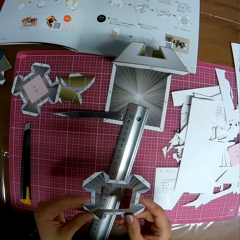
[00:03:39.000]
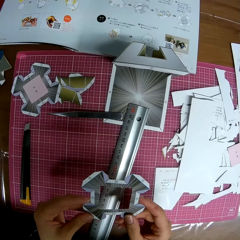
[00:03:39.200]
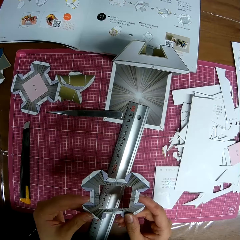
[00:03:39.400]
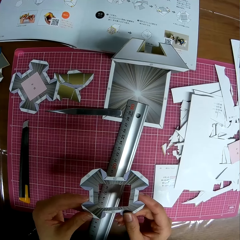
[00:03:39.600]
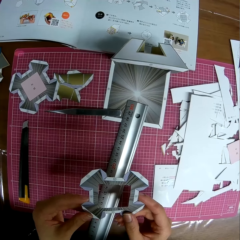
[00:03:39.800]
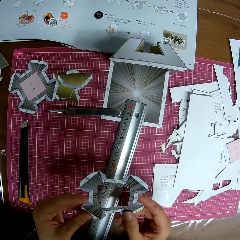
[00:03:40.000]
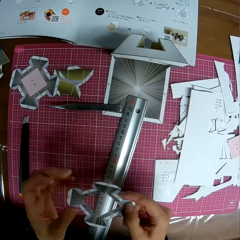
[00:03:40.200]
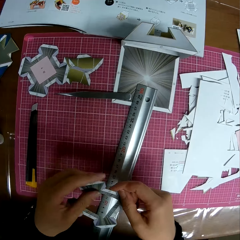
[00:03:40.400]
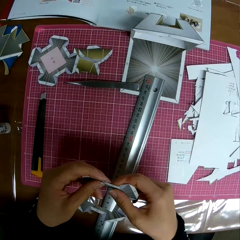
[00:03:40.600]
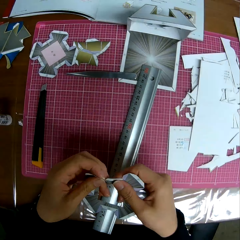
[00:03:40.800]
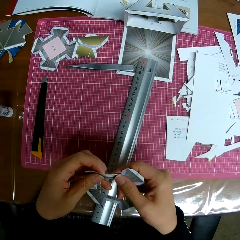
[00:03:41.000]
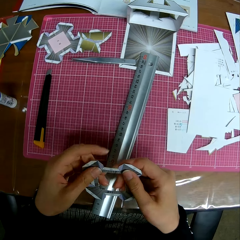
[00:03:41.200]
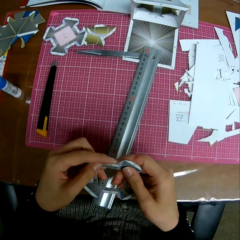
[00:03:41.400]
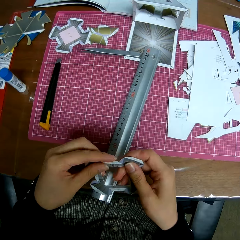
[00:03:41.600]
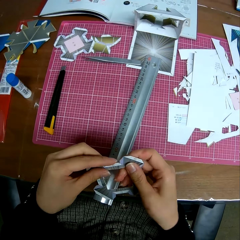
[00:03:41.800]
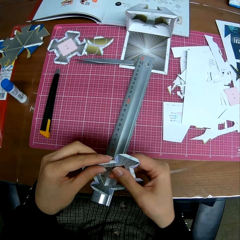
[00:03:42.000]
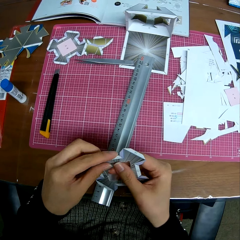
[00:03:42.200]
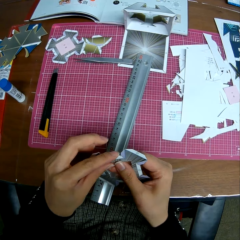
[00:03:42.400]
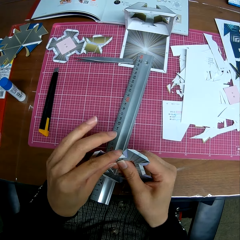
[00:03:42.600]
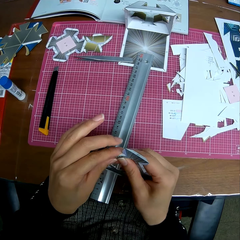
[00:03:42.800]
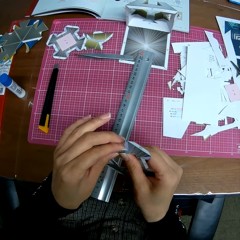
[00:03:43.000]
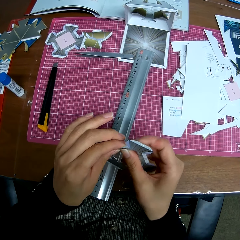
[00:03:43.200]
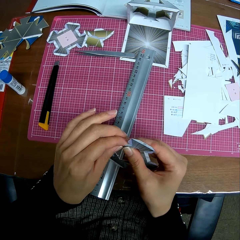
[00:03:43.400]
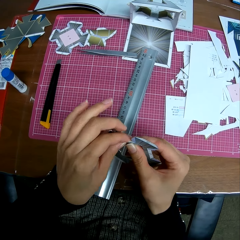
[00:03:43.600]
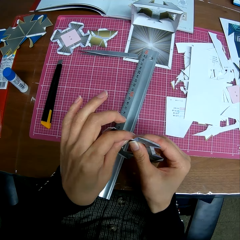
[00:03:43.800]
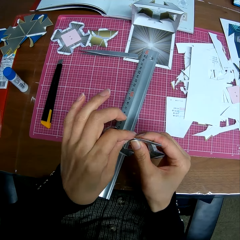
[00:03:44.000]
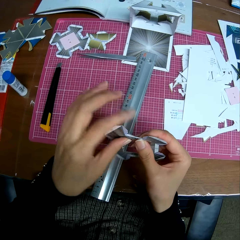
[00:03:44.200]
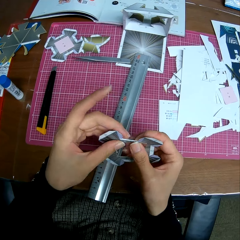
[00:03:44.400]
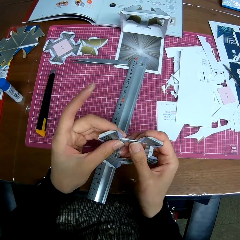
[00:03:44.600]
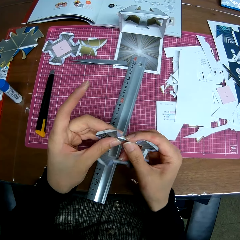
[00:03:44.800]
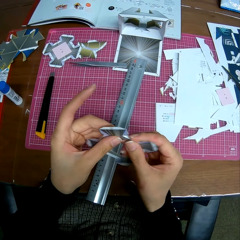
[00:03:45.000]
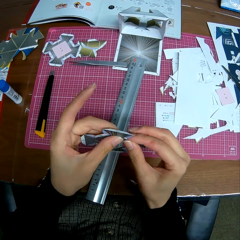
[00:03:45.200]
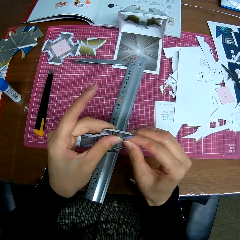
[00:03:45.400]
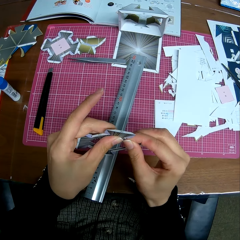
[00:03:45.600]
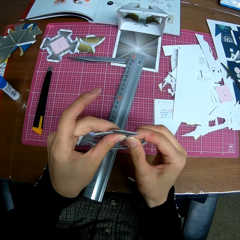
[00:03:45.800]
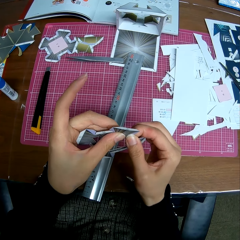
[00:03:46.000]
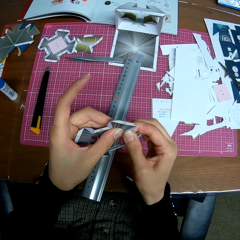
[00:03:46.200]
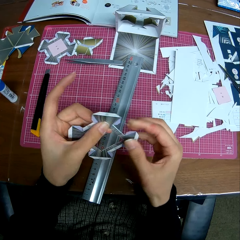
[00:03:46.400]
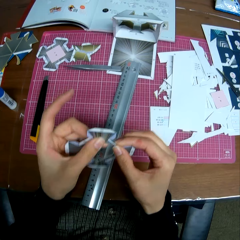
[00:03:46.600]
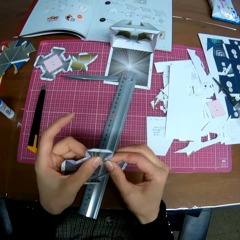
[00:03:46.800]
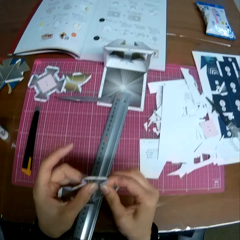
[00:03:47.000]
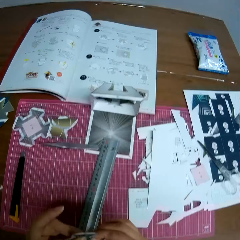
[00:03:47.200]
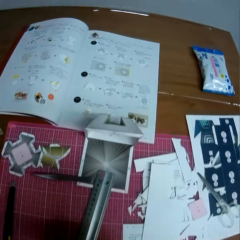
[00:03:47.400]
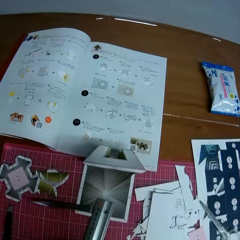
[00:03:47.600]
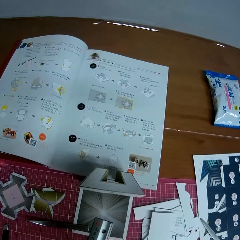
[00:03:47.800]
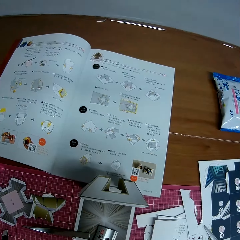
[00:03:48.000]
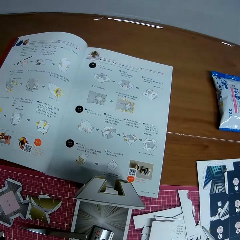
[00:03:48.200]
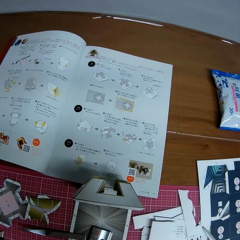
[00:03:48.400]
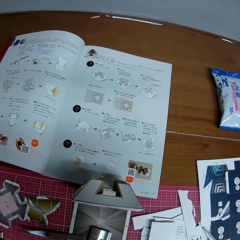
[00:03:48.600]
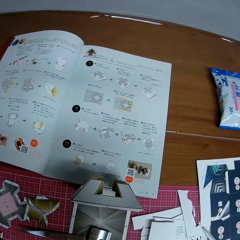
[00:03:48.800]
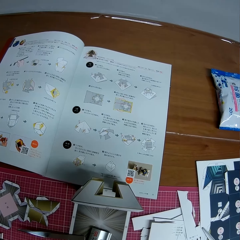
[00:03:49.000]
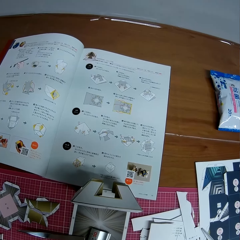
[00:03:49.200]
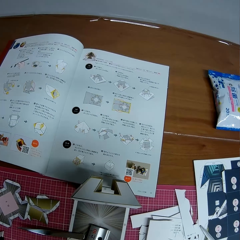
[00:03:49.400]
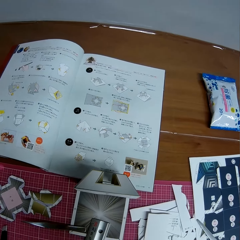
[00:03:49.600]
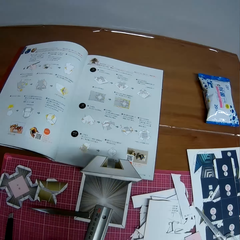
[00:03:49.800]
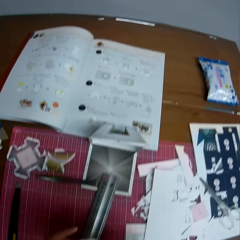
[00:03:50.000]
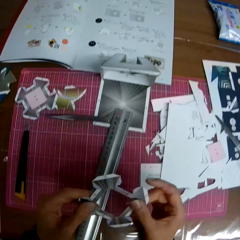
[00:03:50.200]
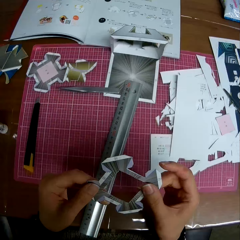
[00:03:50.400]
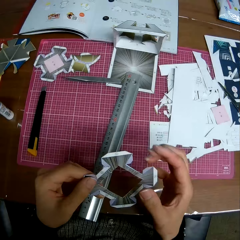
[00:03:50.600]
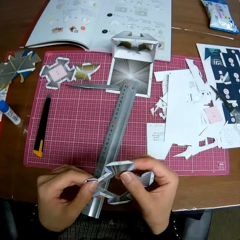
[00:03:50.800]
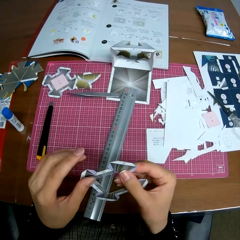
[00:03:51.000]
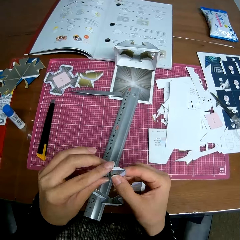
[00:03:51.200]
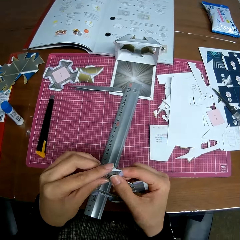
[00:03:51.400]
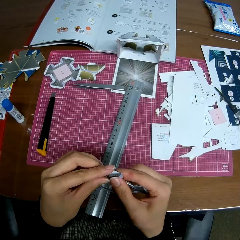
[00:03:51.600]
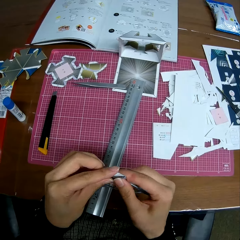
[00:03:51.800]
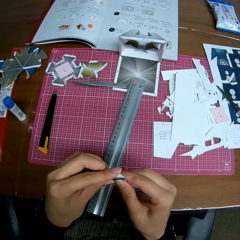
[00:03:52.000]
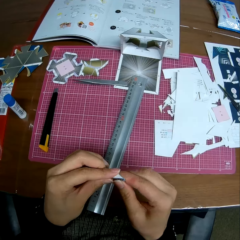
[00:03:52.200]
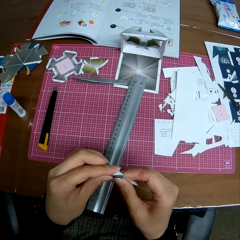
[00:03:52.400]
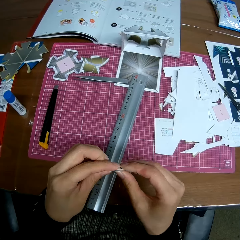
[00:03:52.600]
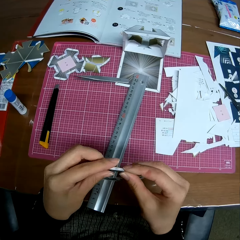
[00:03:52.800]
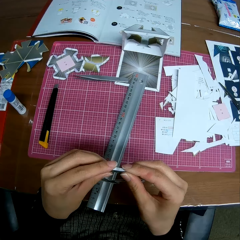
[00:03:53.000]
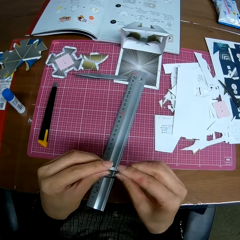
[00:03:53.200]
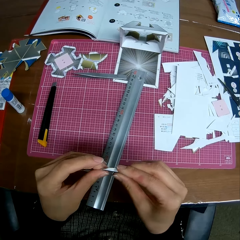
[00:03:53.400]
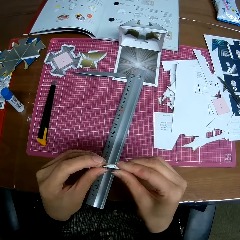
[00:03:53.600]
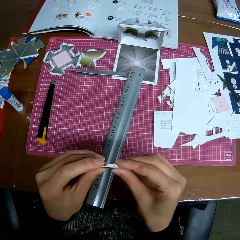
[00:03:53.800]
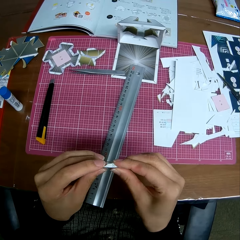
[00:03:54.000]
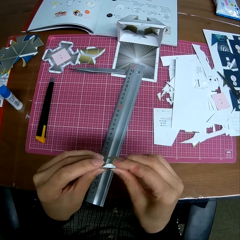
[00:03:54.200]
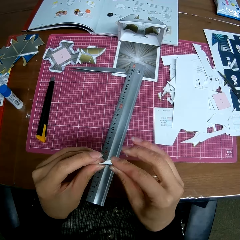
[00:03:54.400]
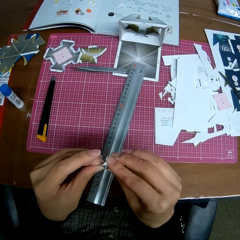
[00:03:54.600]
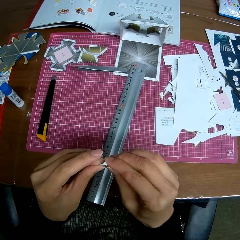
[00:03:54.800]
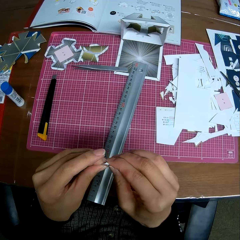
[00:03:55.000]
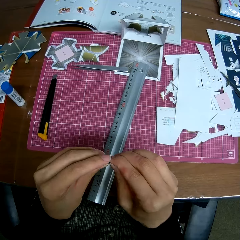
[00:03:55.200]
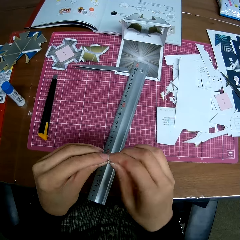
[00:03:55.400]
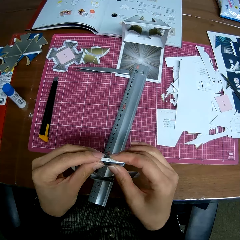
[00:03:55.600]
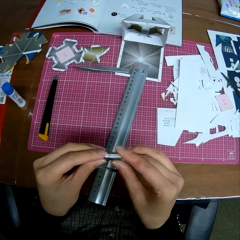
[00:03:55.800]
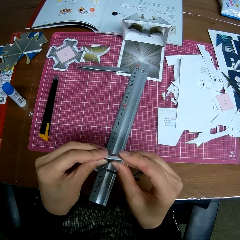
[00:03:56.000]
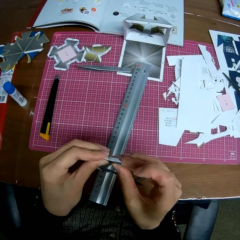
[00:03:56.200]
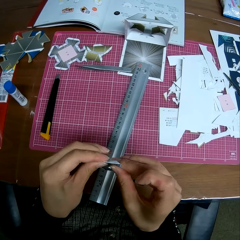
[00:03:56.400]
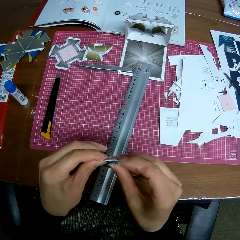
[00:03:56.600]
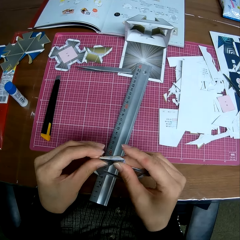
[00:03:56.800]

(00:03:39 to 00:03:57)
The camera wearer looks at the edge of the paper craft. They hold the tangram pattern. They turn the tangram pattern. They fold the edges of the paper craft. They hold the tangram pattern. They refer to the reference book. They fold the edges of the paper craft.

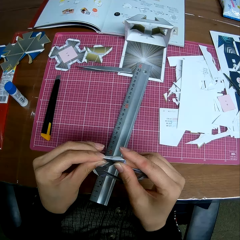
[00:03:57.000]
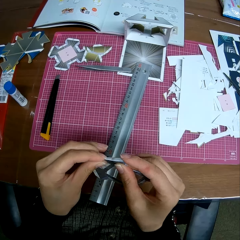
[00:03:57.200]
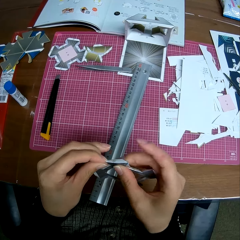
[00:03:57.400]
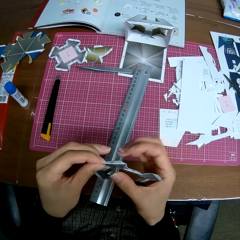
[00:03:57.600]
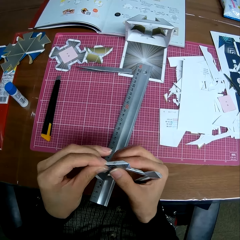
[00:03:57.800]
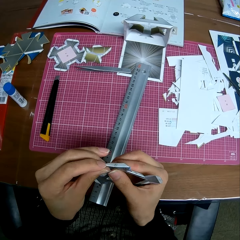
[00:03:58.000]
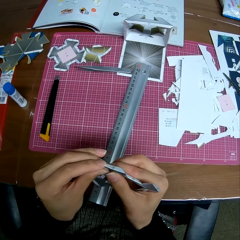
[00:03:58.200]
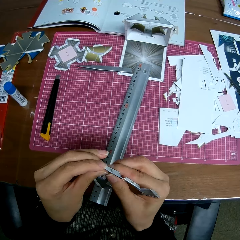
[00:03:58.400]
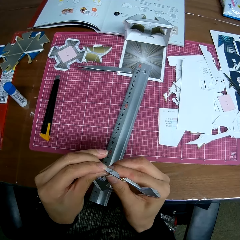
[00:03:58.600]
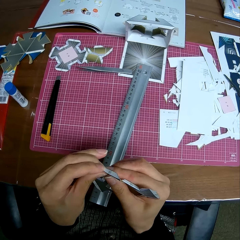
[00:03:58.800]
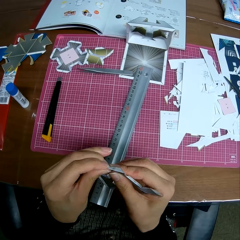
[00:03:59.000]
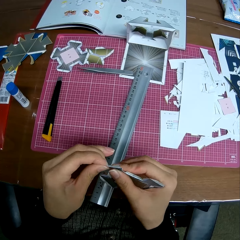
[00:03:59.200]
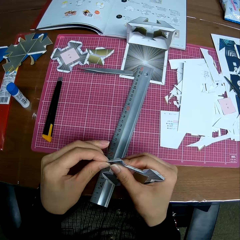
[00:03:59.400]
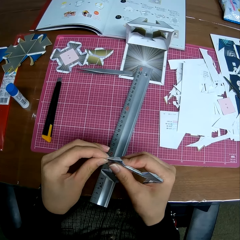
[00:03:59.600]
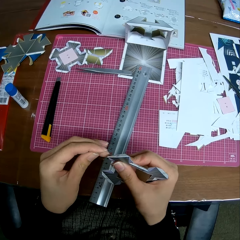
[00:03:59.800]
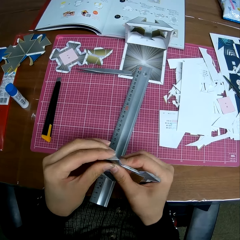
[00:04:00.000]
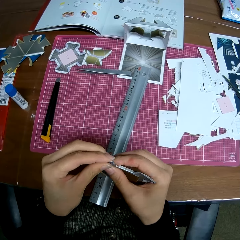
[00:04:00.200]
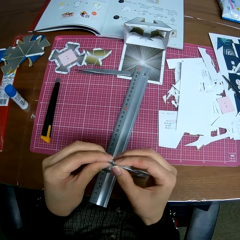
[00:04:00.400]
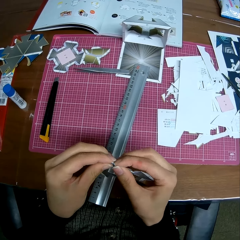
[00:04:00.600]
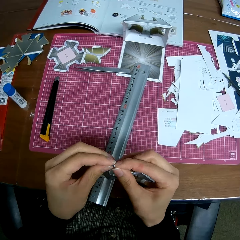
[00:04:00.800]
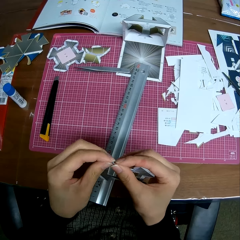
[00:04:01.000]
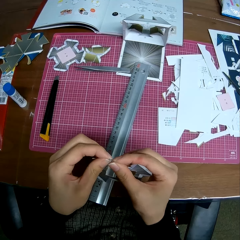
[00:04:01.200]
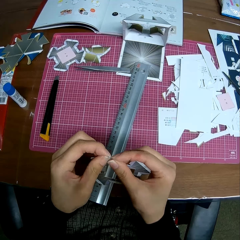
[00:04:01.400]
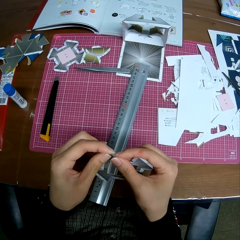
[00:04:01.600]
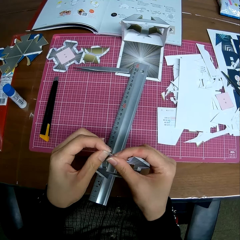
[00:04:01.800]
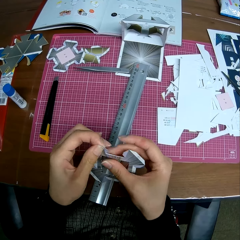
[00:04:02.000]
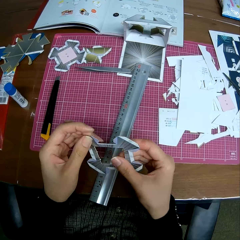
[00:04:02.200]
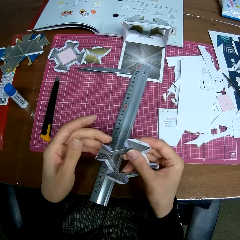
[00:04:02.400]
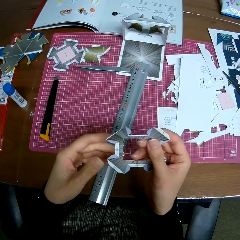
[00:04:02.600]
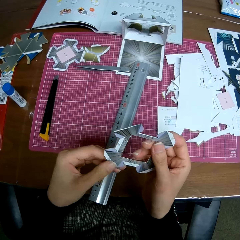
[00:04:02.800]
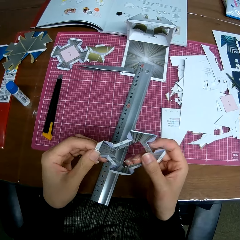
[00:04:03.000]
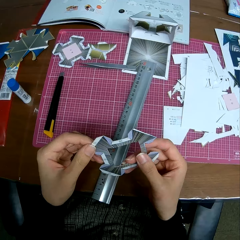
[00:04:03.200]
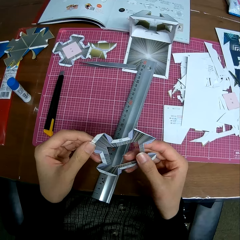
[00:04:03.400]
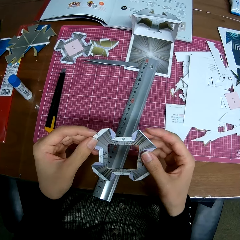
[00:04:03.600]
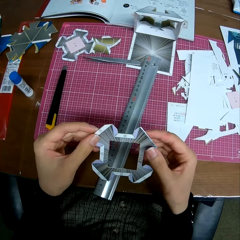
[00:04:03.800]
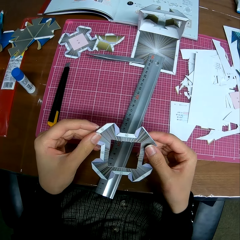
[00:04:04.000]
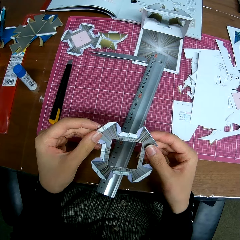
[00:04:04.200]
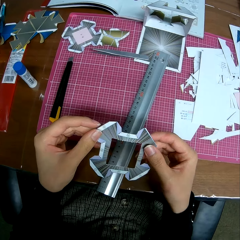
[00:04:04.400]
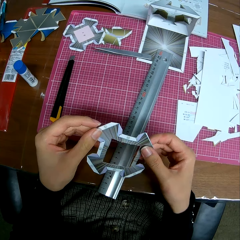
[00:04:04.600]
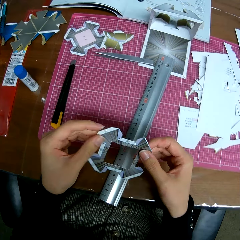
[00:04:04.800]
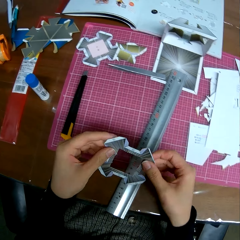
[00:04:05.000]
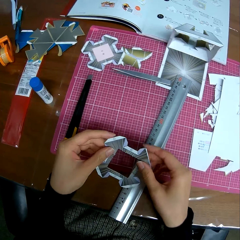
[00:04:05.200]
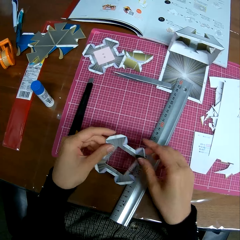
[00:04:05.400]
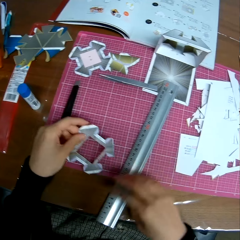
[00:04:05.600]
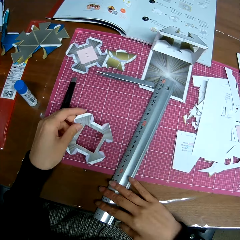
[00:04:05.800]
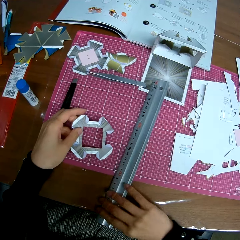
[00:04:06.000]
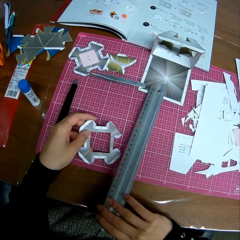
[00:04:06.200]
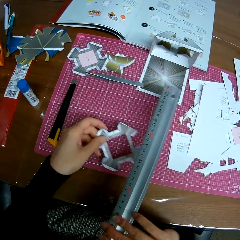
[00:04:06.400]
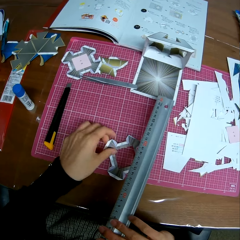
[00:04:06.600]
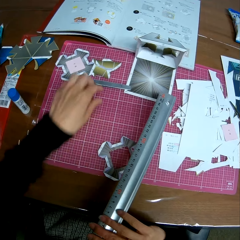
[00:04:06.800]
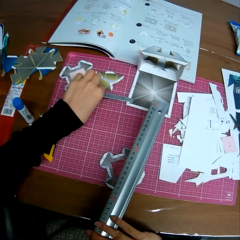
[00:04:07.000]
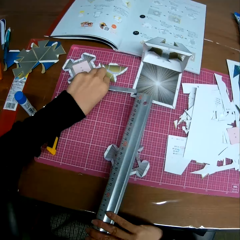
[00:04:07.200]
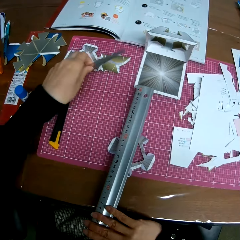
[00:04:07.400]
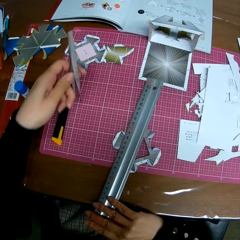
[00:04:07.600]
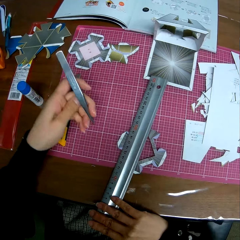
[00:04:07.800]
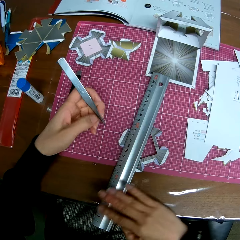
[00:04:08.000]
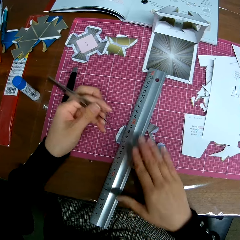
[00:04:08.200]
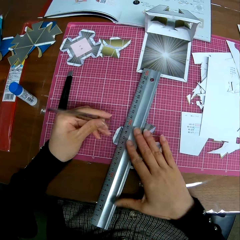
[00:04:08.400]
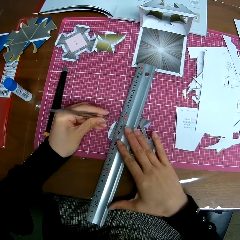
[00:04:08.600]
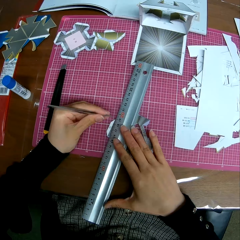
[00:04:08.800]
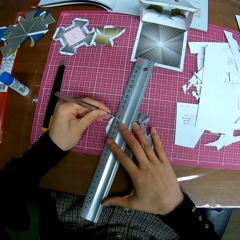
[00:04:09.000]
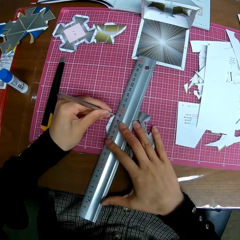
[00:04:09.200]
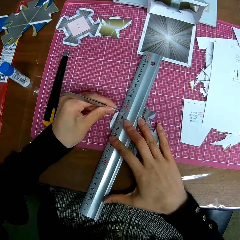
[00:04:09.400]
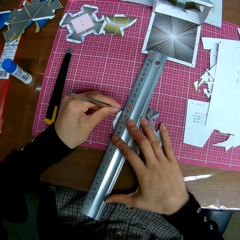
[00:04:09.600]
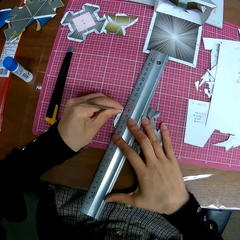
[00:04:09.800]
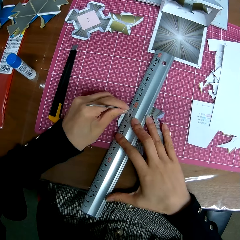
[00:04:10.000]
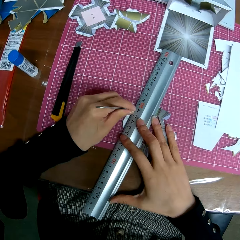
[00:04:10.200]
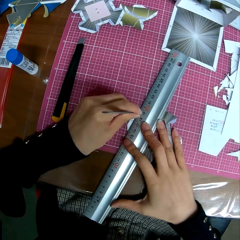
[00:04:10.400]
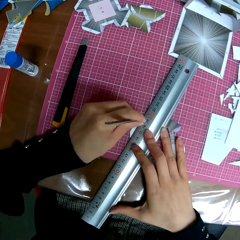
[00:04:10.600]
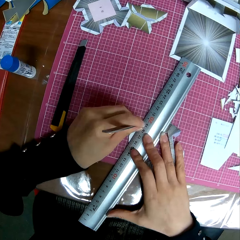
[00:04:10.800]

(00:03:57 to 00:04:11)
The camera wearer turns the tangram pattern. He places the tangram pattern on a cutting mat. He picks up a ruler from the cutting mat. He places the ruler on top of the paper craft. He picks up the tweezers or scalpel from the table. He puts his right hand on the ruler. He marks the paper craft with the tweezers.
